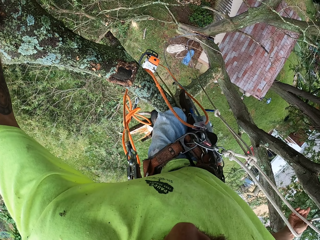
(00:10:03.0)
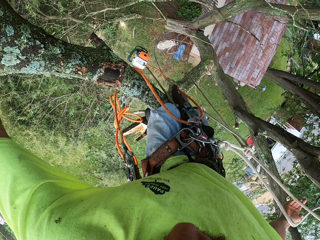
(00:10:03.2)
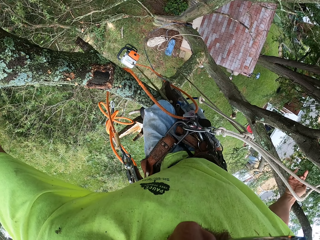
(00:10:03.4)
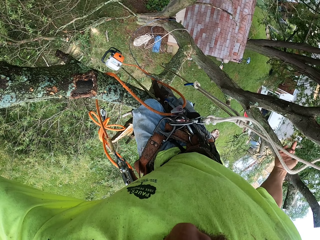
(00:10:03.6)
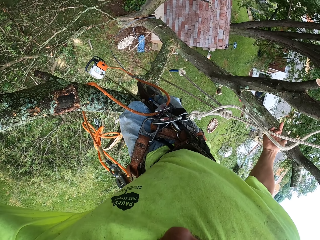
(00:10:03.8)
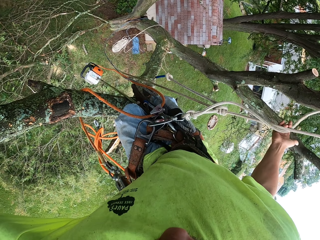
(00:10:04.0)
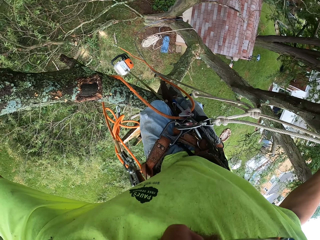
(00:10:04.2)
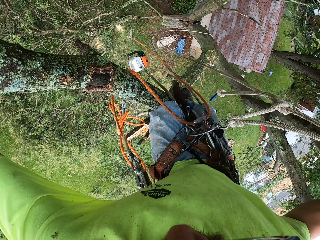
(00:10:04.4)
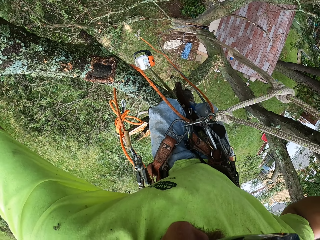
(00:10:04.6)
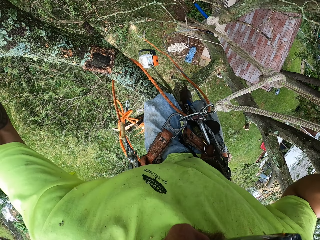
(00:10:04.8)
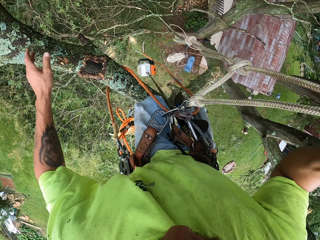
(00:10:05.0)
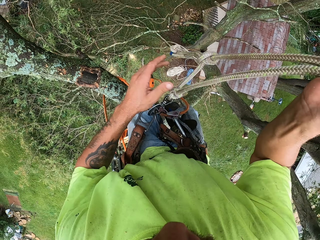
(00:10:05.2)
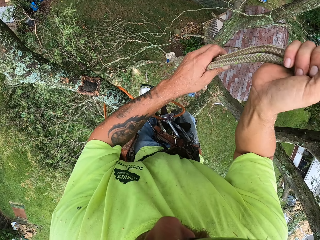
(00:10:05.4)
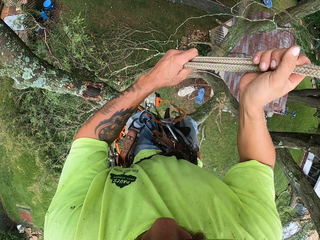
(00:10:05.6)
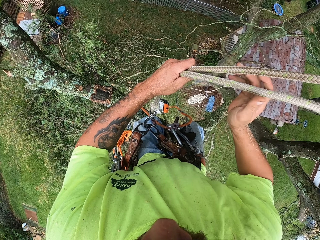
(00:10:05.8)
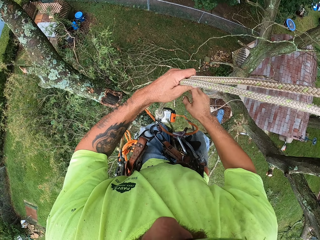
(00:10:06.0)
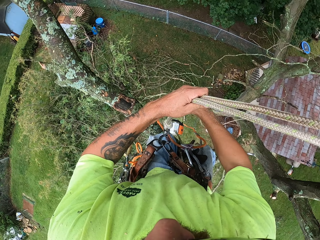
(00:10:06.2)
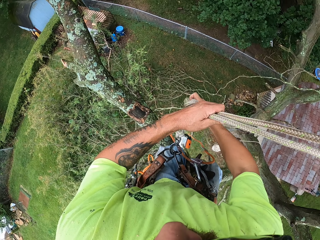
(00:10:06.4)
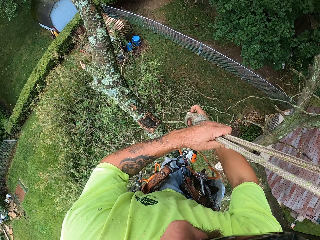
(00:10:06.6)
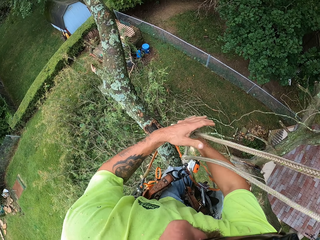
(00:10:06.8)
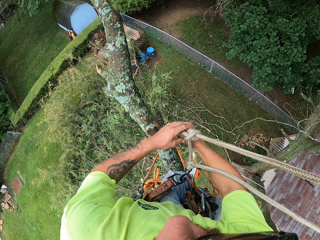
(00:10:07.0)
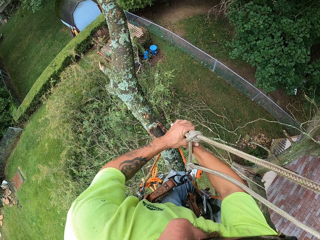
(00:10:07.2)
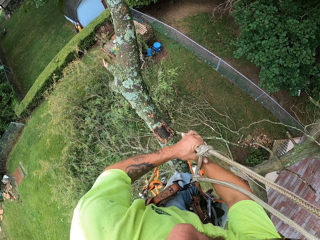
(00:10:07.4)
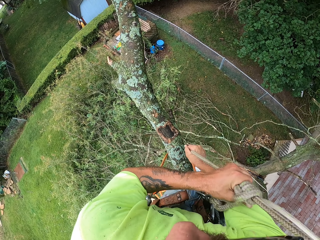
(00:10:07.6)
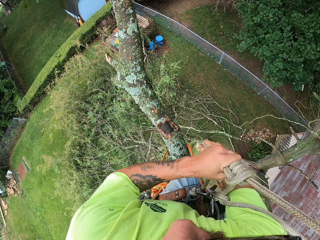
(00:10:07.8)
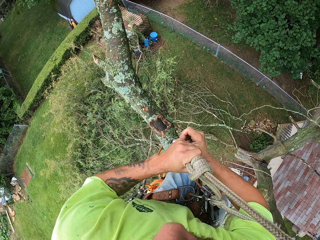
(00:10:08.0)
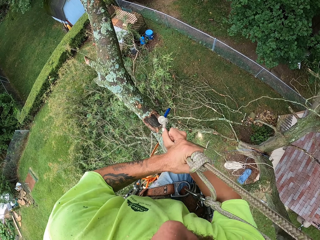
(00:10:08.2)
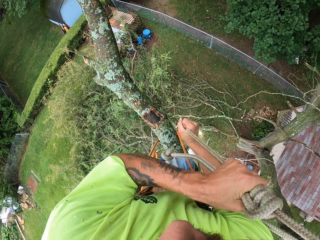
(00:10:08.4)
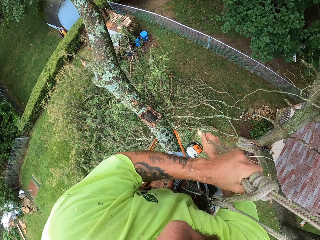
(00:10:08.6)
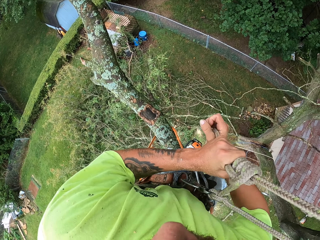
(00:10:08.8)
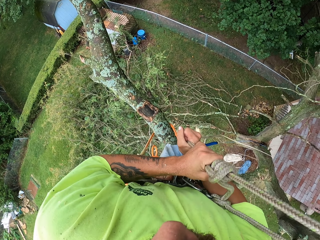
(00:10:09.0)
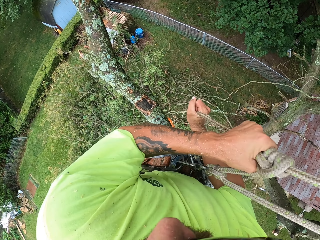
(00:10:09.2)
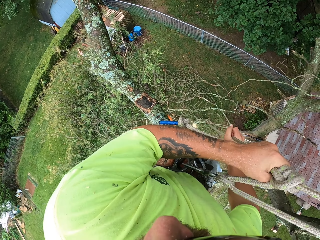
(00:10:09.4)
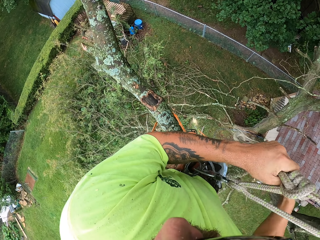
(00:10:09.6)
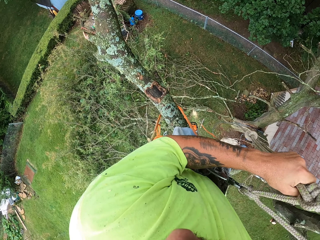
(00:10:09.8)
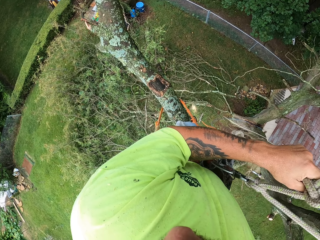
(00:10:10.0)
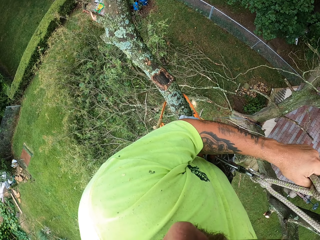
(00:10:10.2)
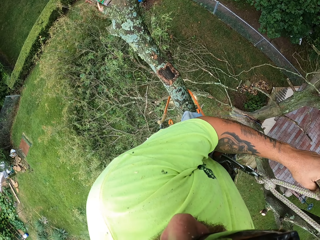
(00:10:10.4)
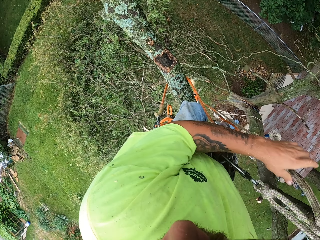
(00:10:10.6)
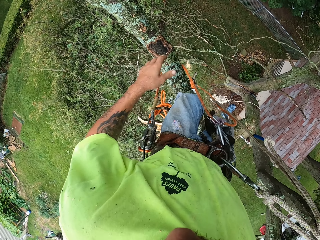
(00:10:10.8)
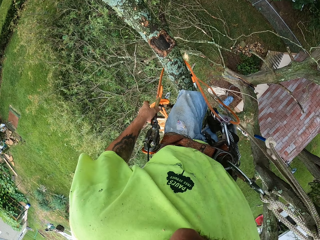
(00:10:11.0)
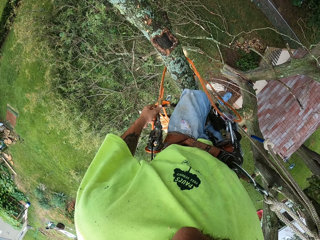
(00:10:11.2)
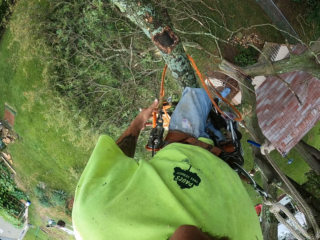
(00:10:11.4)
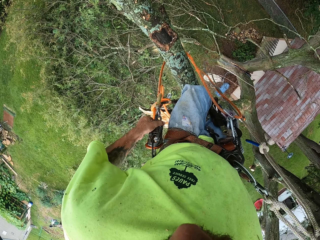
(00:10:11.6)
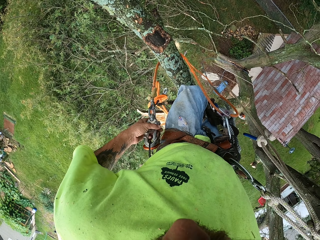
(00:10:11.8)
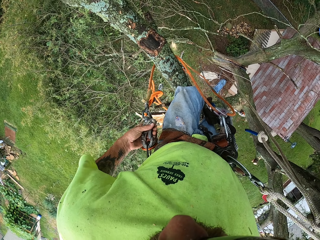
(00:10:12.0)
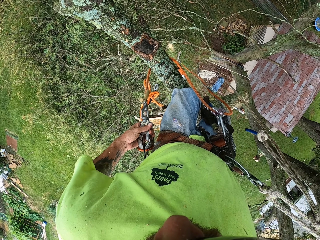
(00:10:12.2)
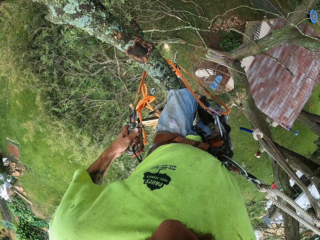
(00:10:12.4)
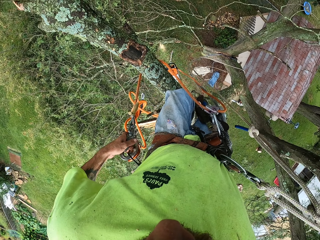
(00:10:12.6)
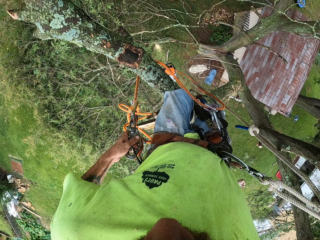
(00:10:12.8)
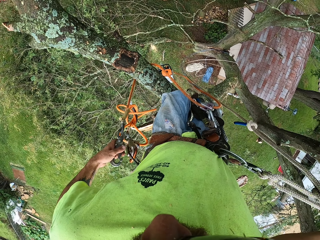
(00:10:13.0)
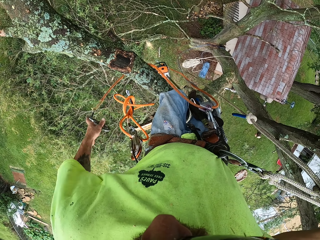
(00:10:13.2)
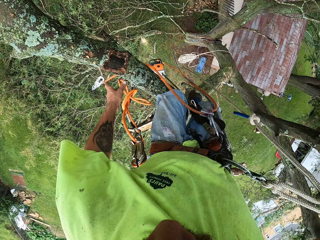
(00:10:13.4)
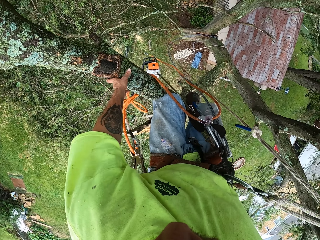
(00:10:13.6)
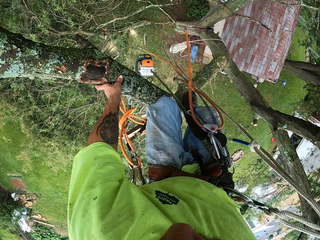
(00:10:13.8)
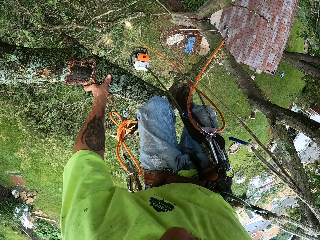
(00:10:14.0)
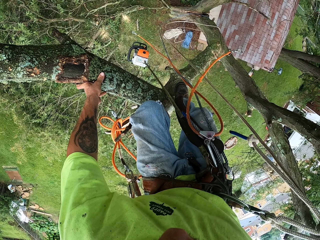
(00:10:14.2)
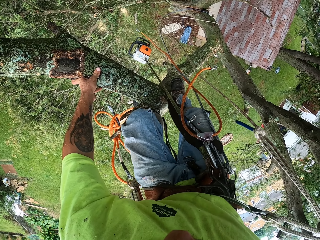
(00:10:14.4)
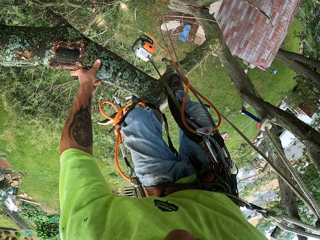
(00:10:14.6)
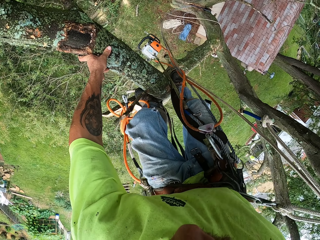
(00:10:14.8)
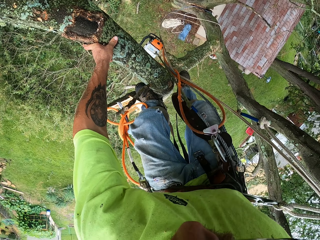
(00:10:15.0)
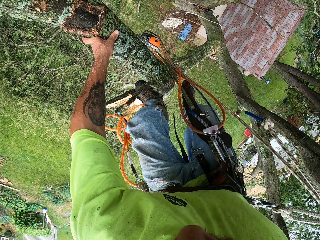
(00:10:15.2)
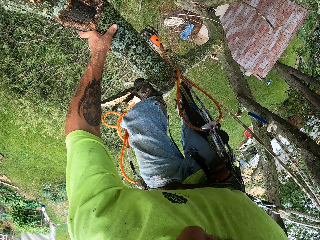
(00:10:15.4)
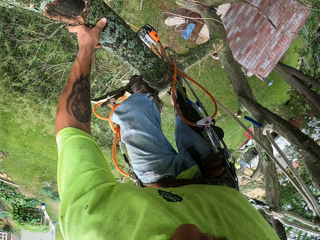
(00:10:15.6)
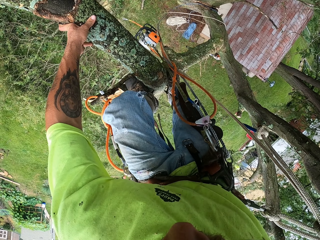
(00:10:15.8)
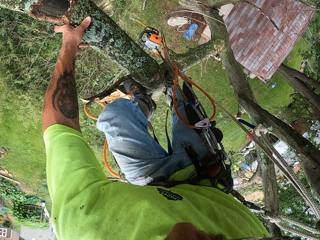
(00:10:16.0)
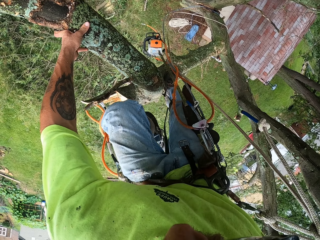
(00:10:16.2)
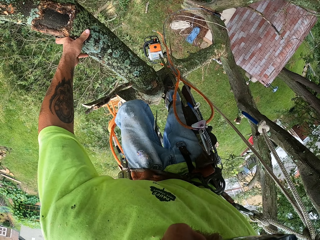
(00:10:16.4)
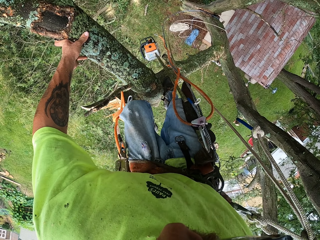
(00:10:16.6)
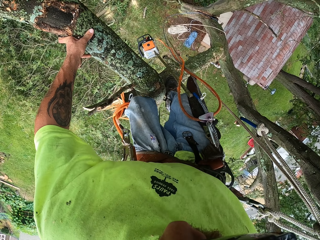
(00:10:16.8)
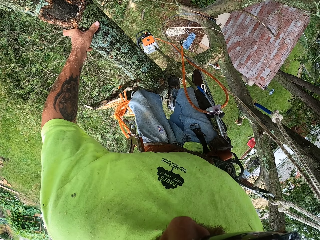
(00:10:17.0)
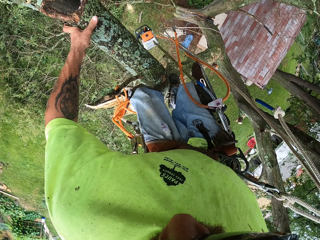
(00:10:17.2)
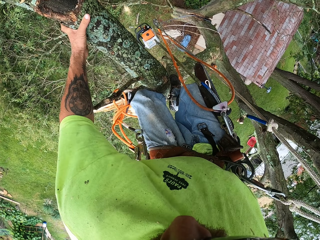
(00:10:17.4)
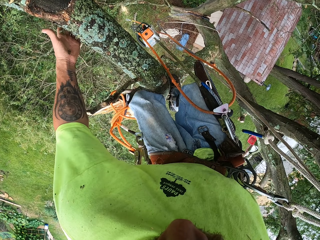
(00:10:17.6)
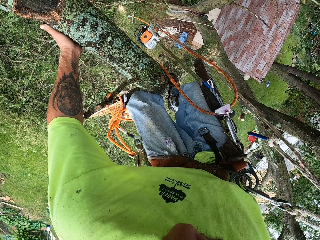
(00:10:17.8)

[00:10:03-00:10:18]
The camera wearer holds the safety rope with his right hand. He removes his left hand from the tree branch. He holds the safety rope with both hands. He adjusts the safety rope. He unhooks the climbing rope from his belt with his left hand. He drops the safety rope. He holds the tree branch with his left hand. He climbs down the tree with both hands.

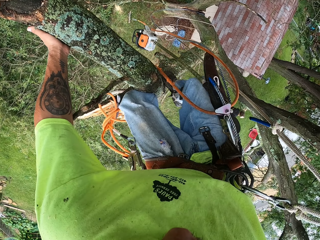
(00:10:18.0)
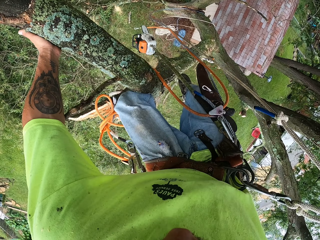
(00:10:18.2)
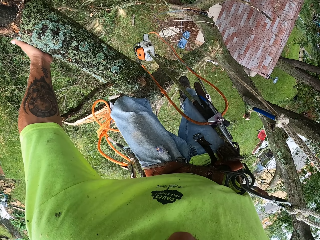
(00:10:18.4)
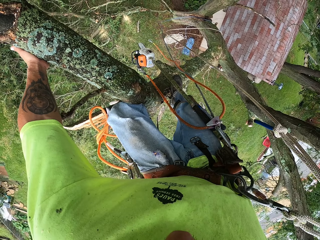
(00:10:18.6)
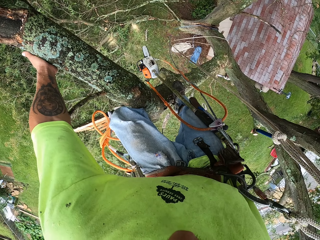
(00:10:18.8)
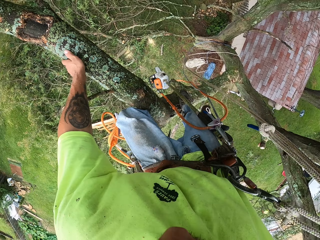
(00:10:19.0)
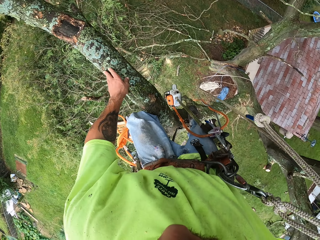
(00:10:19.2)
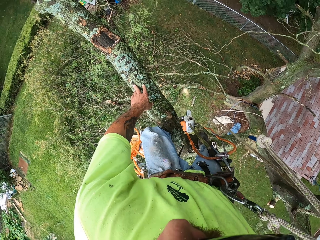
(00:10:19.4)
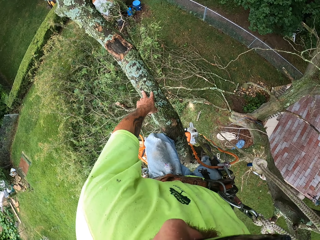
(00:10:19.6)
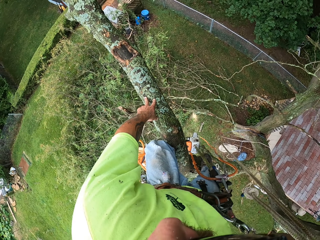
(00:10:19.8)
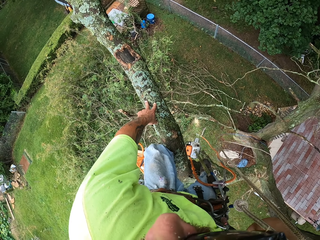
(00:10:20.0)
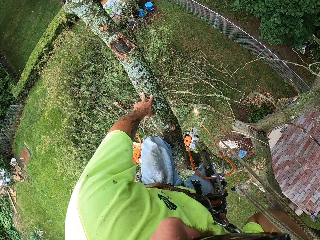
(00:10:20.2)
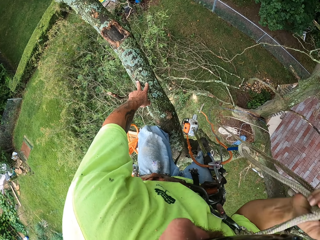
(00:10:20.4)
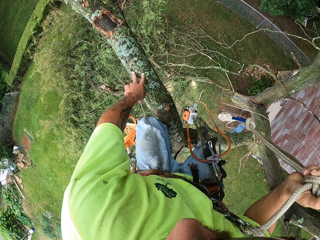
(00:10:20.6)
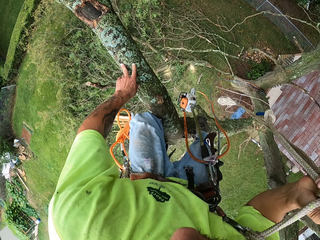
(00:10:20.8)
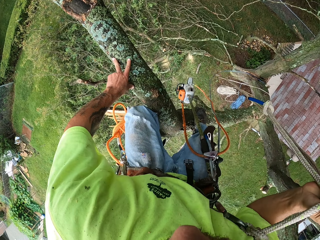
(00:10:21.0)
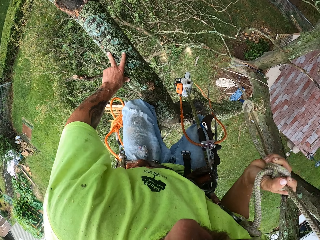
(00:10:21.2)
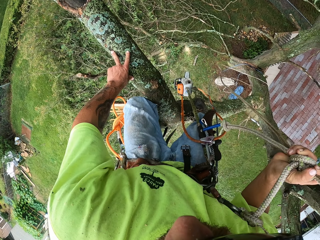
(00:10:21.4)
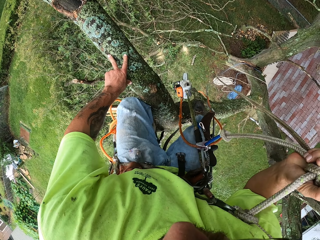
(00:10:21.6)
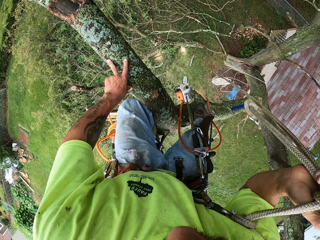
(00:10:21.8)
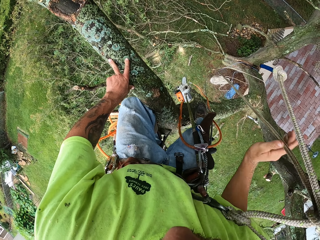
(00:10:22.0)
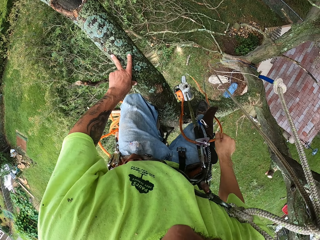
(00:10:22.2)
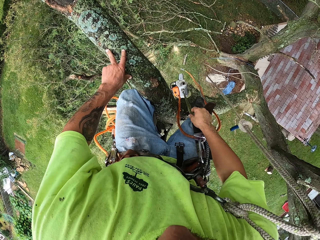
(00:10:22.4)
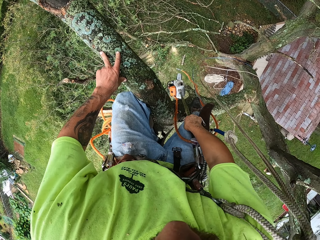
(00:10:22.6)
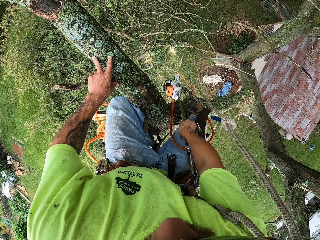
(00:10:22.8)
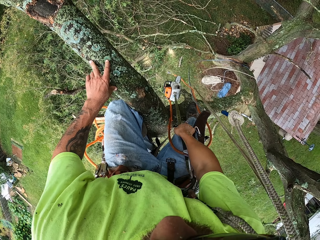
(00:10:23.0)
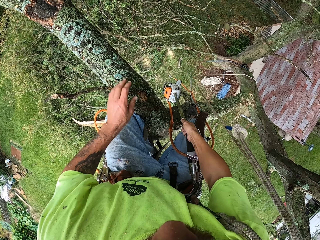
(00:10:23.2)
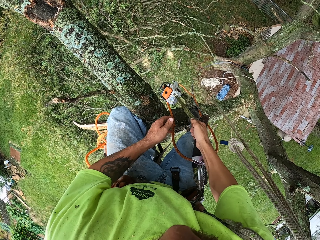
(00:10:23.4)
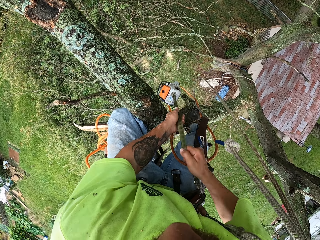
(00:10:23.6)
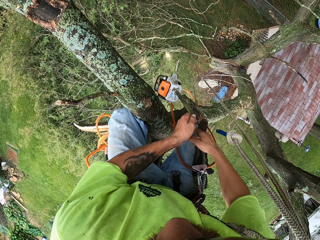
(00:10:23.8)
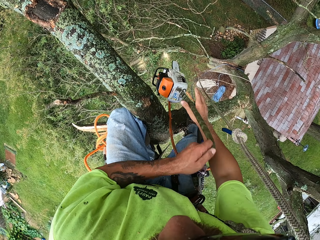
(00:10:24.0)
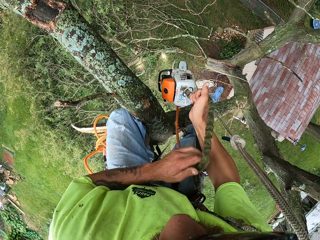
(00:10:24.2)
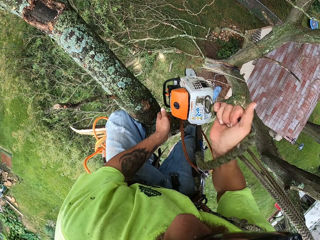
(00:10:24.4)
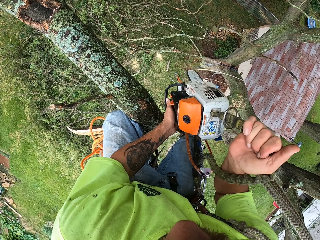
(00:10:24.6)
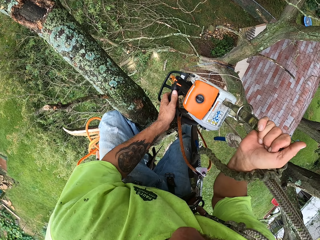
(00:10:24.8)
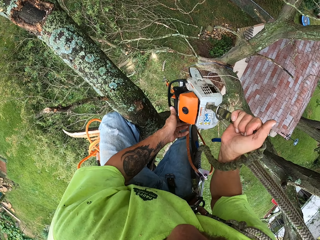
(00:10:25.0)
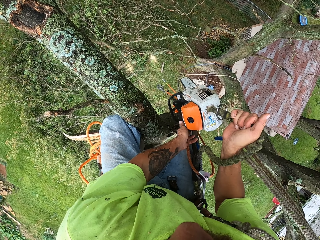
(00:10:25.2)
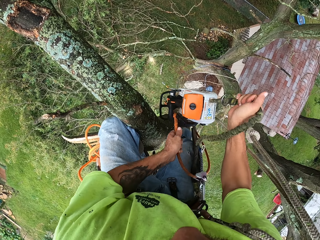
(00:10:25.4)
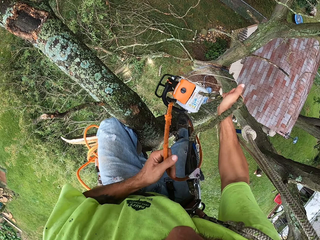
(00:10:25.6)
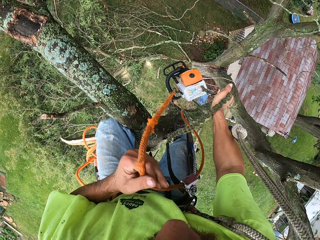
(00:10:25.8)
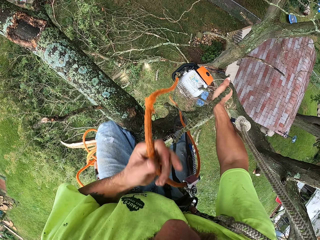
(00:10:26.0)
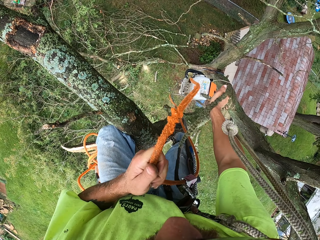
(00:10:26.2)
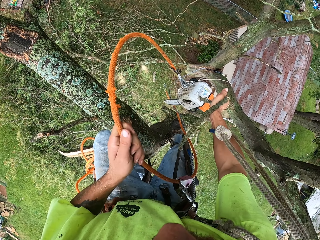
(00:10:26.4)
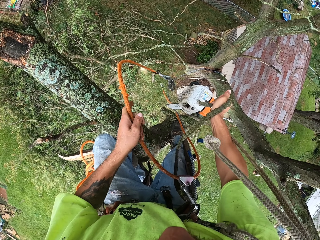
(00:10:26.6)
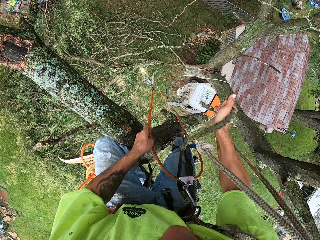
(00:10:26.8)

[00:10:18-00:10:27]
The camera wearer stands straight. They shake the safety rope. They pull the rope of the chain saw with both hands. They hold the chain saw with the left hand. They hold the safety rope. They hold the rope connected to the chain saw with the right hand.
